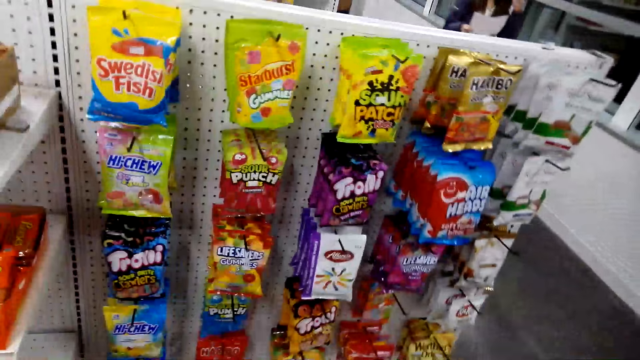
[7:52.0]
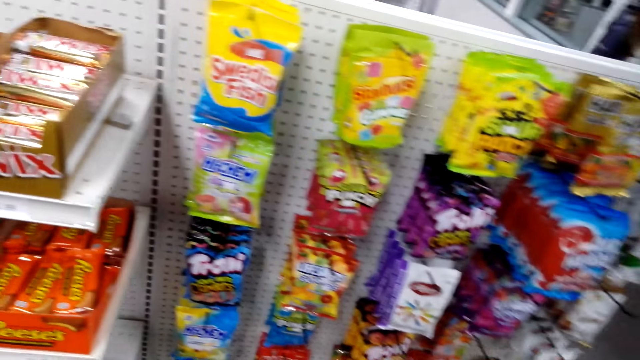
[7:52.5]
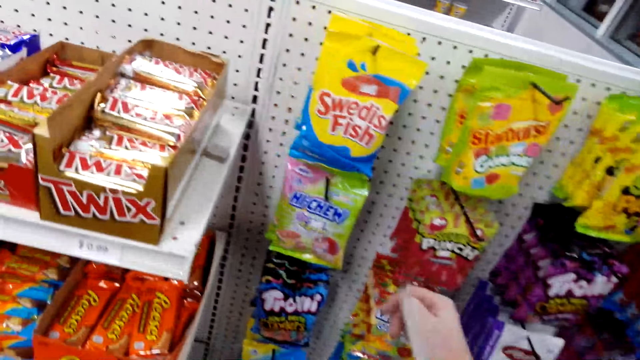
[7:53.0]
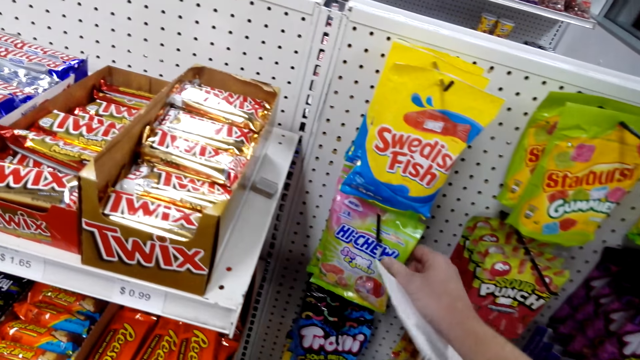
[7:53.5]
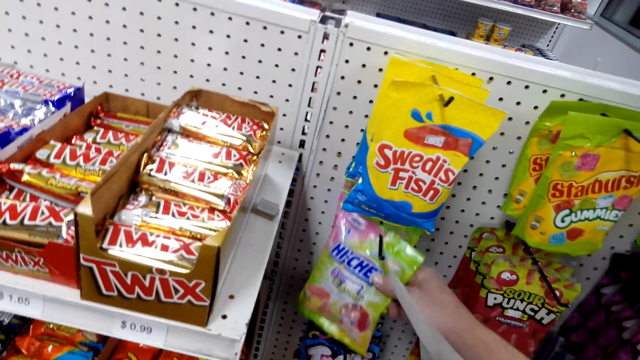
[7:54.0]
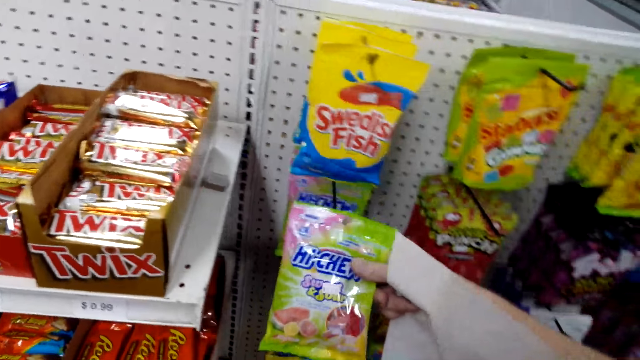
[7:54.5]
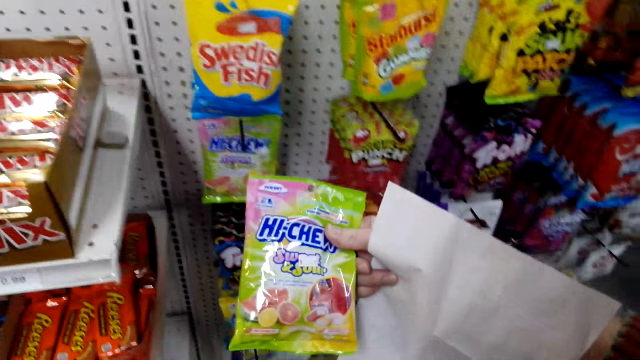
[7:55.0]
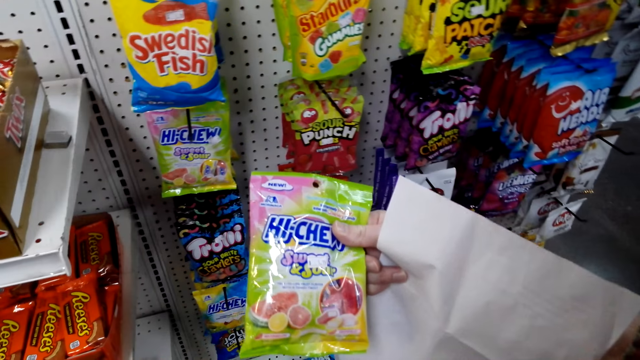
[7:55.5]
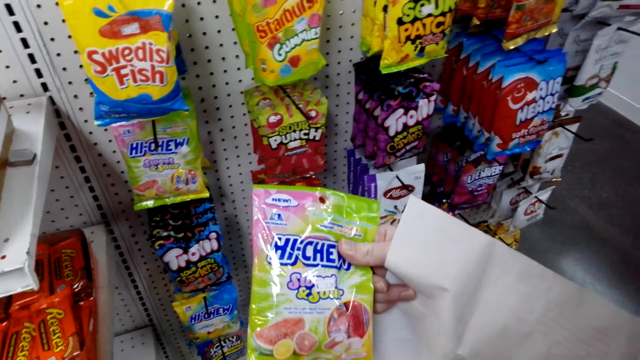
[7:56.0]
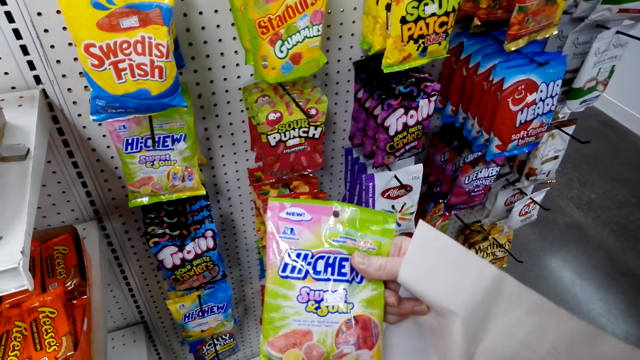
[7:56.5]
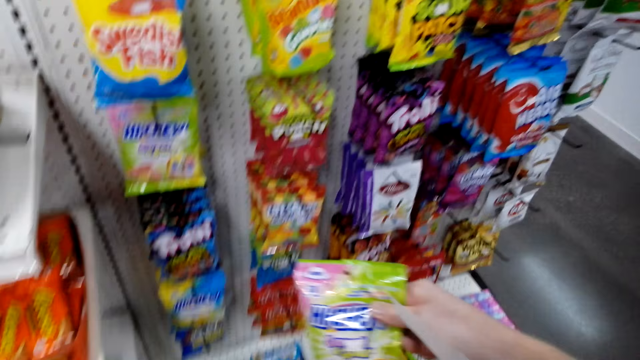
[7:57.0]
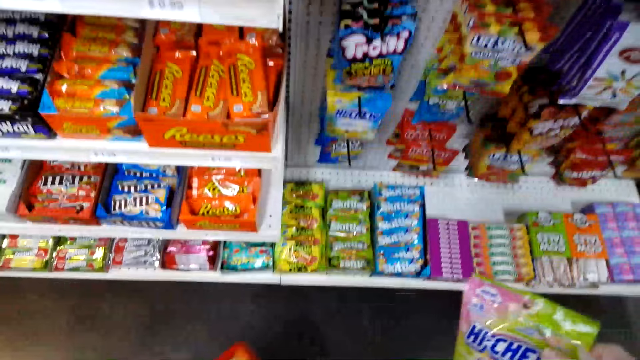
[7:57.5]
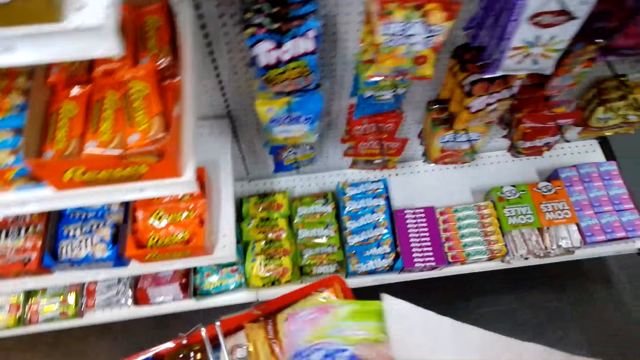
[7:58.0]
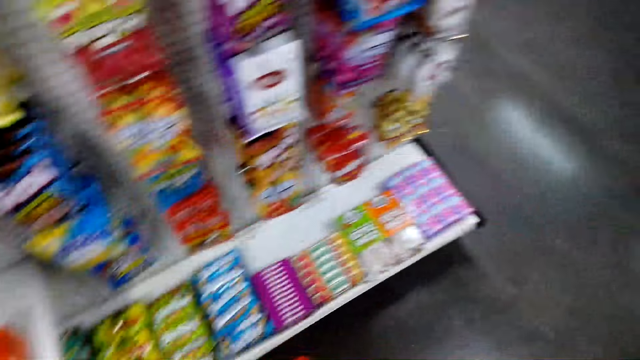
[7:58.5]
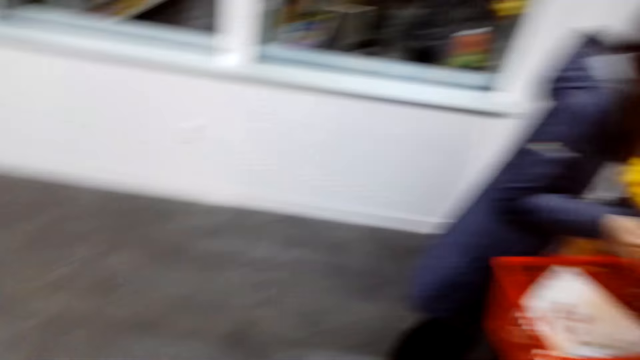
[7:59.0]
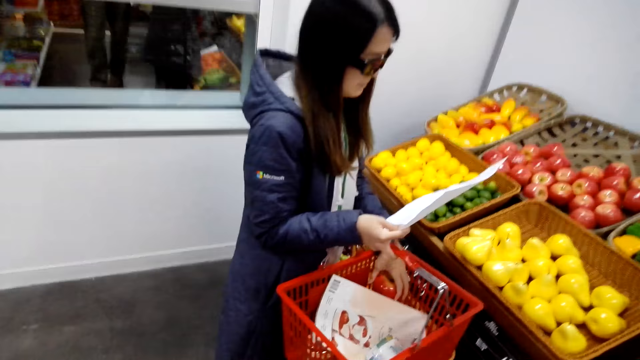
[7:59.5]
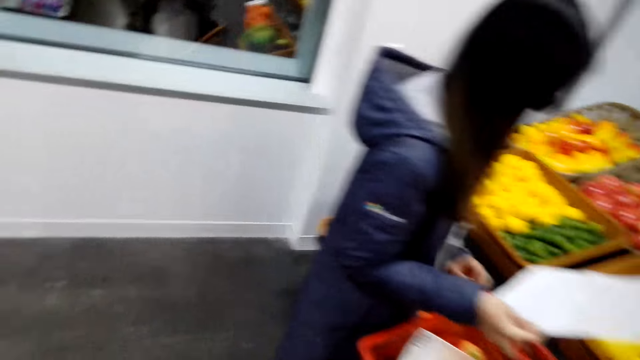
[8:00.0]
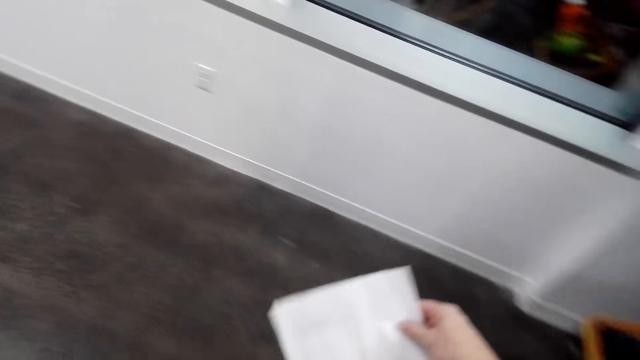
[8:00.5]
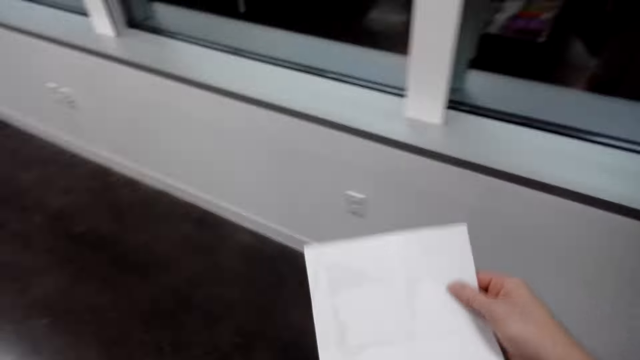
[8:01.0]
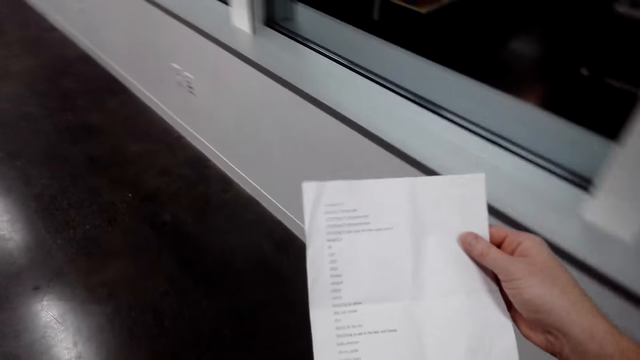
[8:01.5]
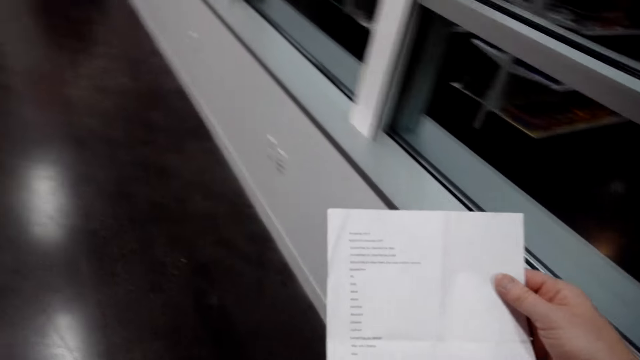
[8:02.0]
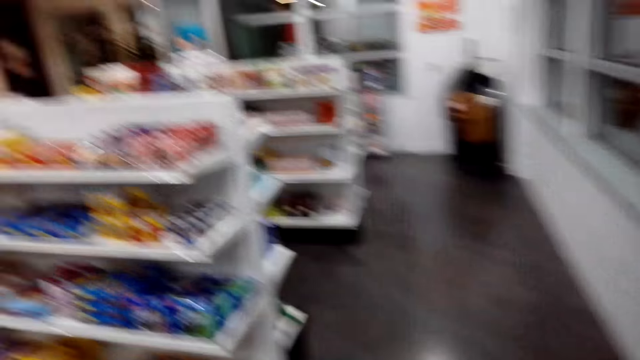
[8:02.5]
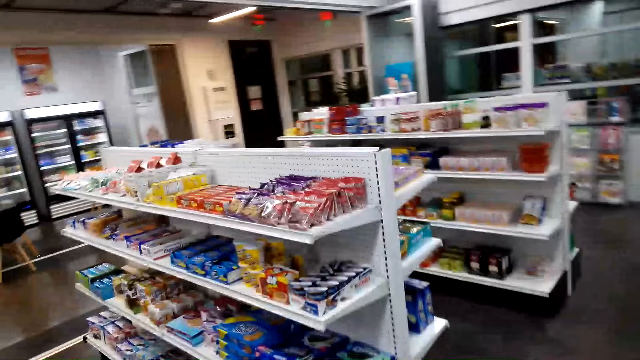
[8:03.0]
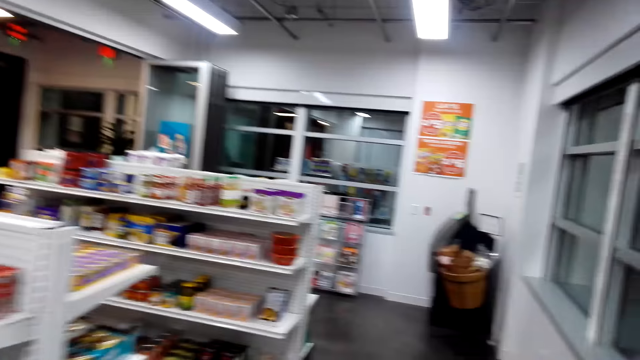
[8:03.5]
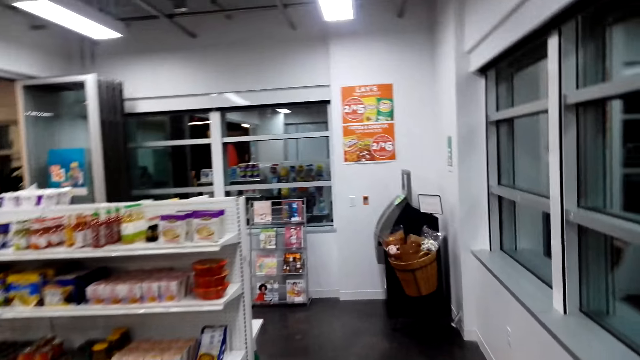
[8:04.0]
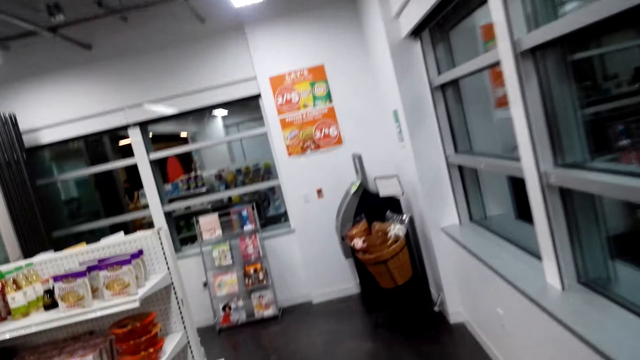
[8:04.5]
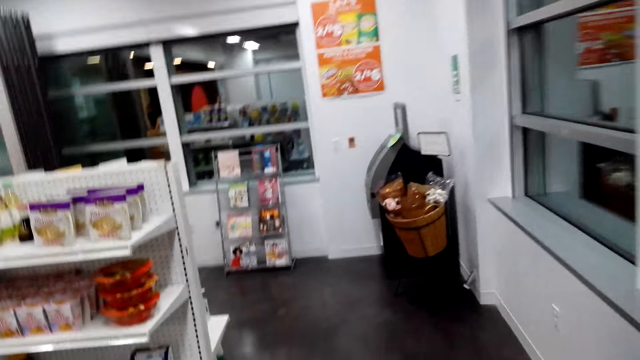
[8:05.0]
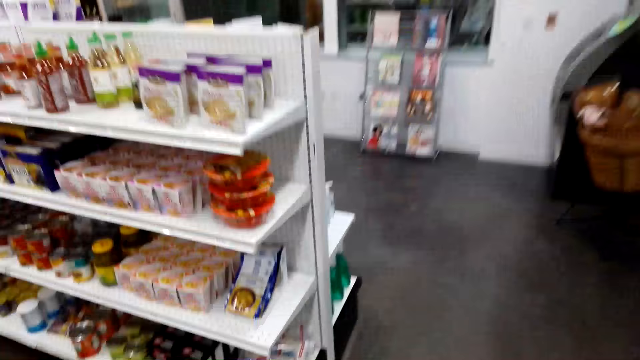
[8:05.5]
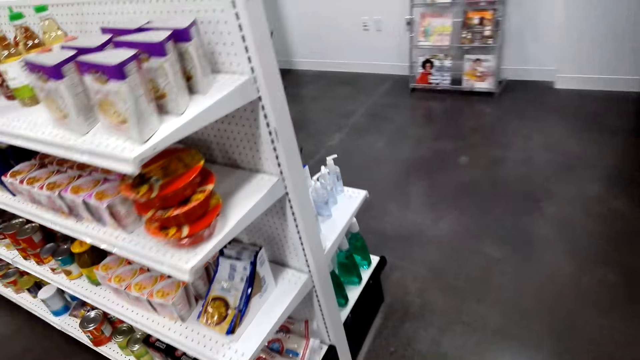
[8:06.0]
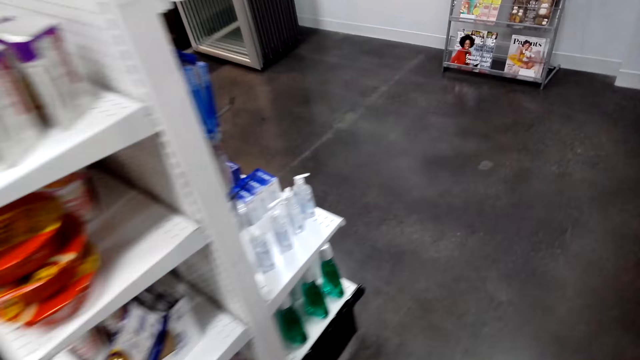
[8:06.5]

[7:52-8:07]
The camera wearer picks up a packet of sweets from the shelf. They look at the packet of sweets. They put the packet of sweets in the basket or carrier. They walk around the shop. A woman checks the vegetables. The camera wearer walks around the shop. They read the shopping list. They look around. They walk across the store.

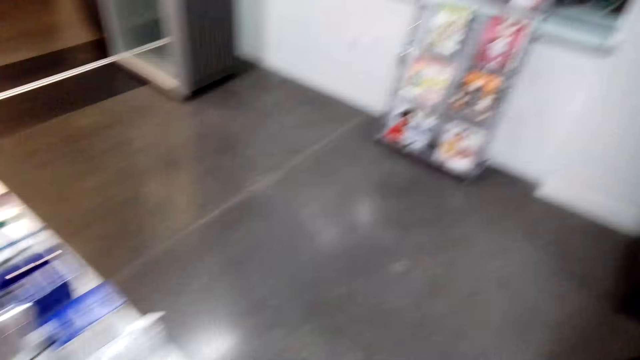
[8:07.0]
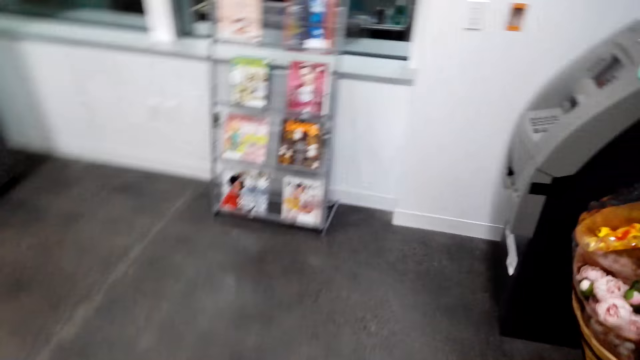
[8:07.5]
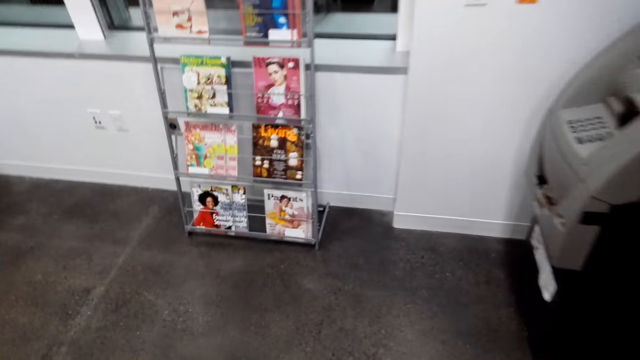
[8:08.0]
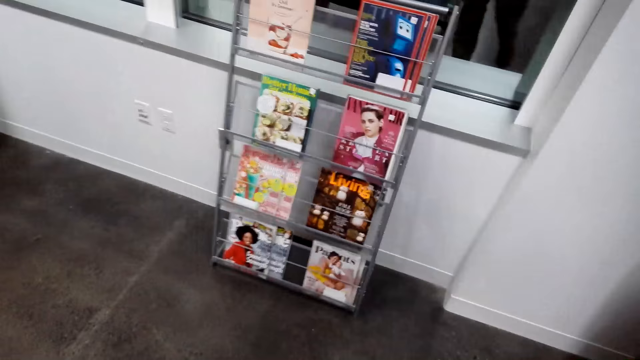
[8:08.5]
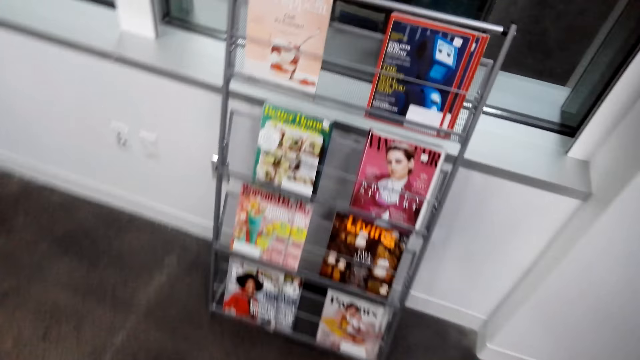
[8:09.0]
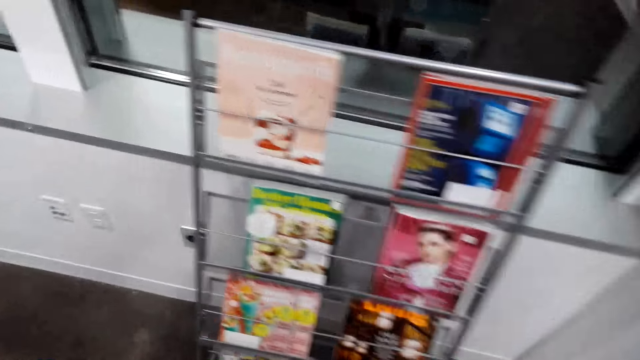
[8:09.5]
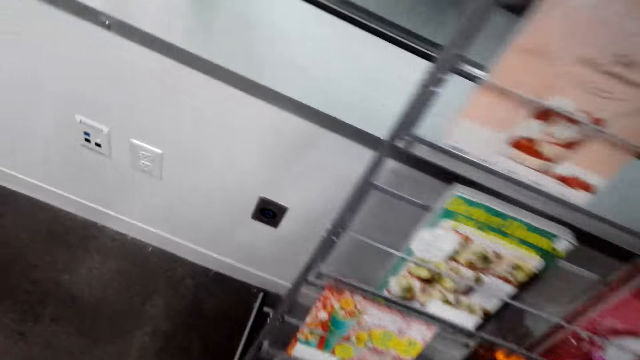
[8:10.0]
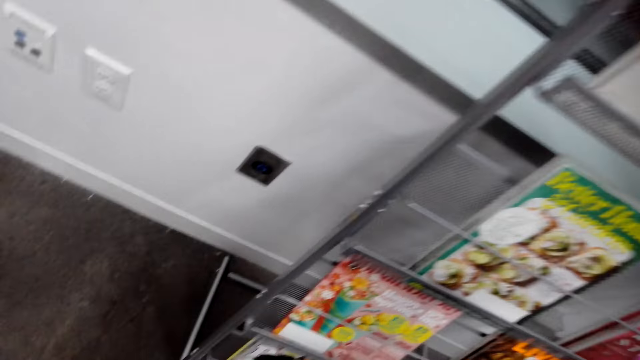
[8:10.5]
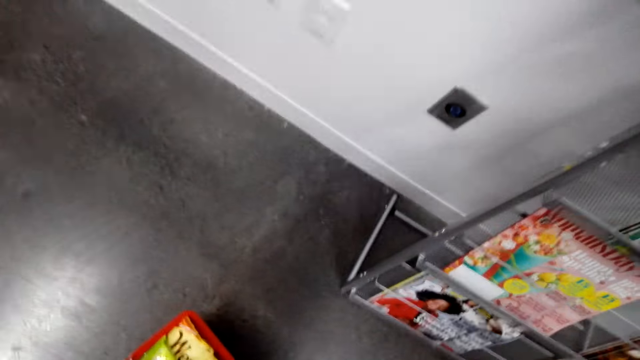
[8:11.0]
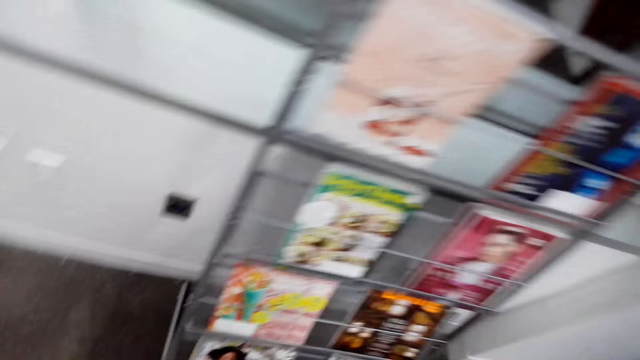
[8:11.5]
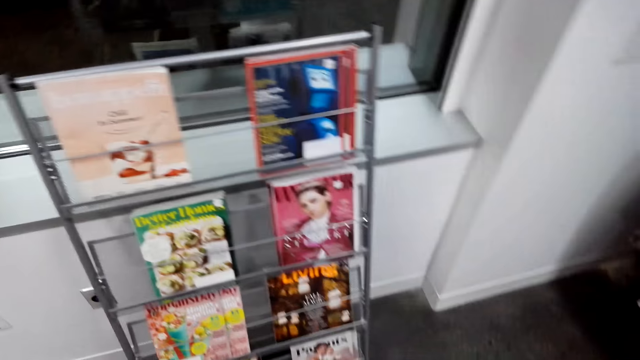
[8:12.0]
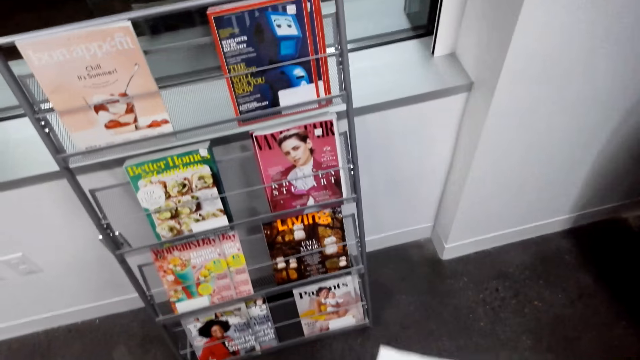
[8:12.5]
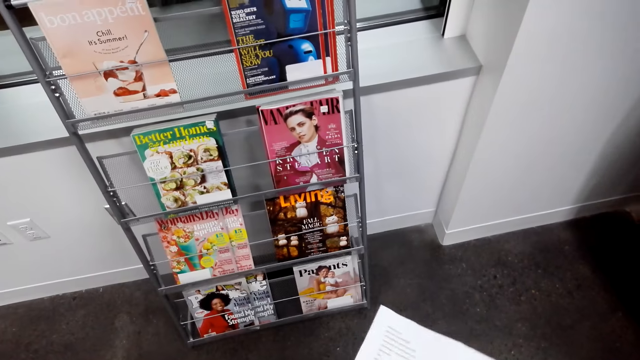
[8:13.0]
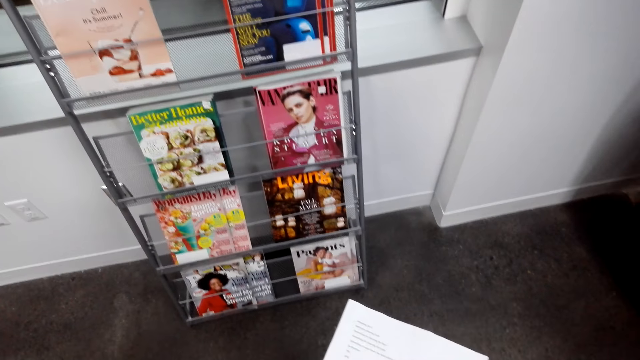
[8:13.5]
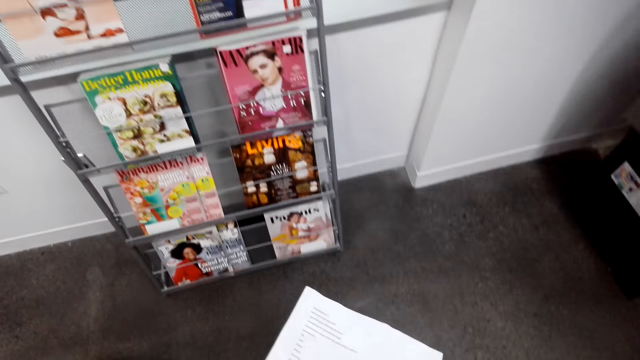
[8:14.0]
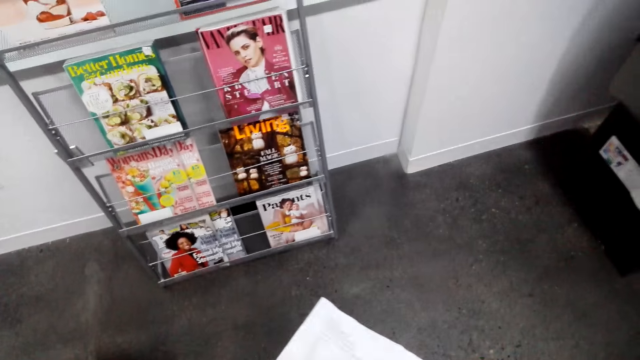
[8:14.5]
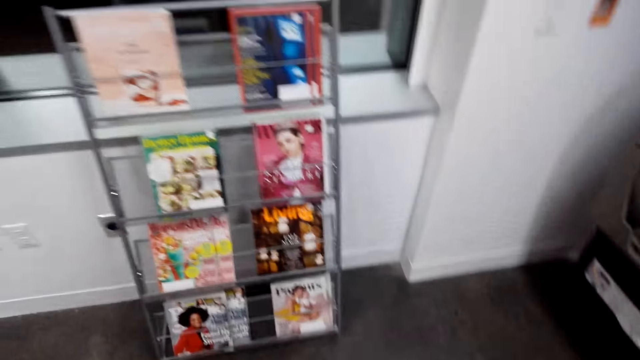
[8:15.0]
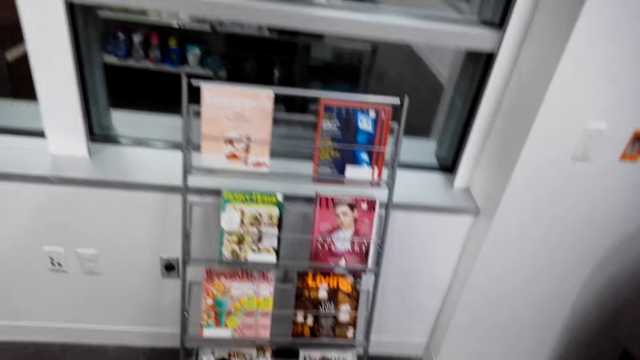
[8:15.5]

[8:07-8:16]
The camera wearer places the carrier on the floor. They look at the magazines. They hold the shopping list. They look at the magazines.
